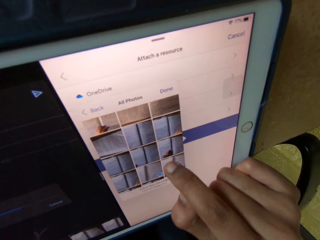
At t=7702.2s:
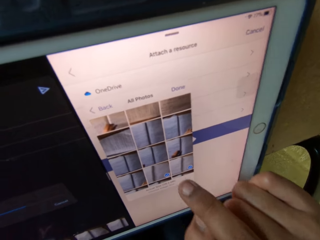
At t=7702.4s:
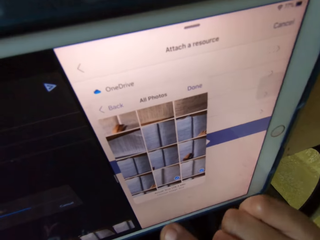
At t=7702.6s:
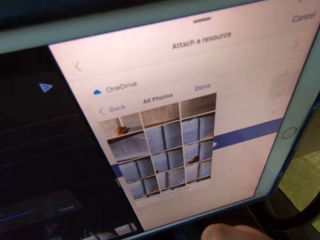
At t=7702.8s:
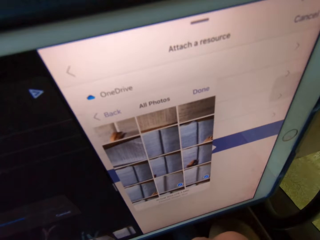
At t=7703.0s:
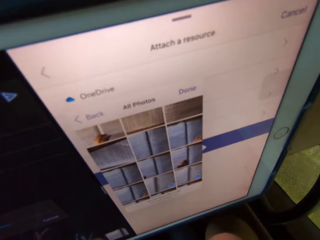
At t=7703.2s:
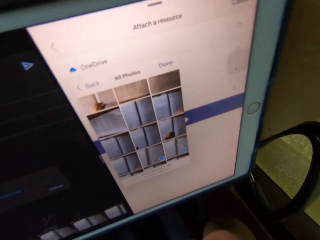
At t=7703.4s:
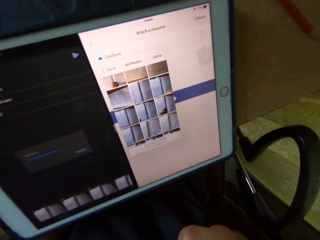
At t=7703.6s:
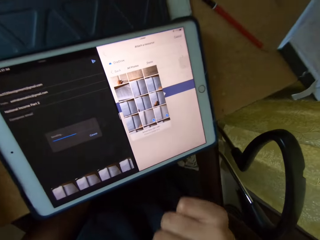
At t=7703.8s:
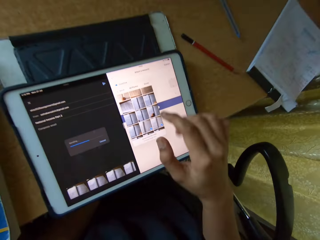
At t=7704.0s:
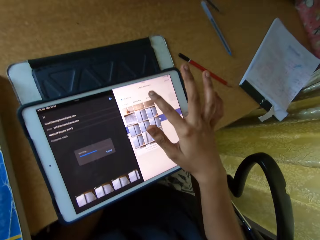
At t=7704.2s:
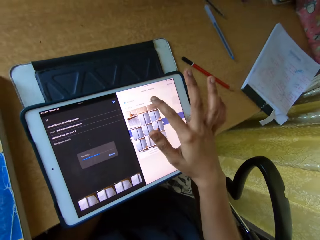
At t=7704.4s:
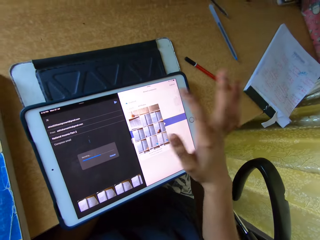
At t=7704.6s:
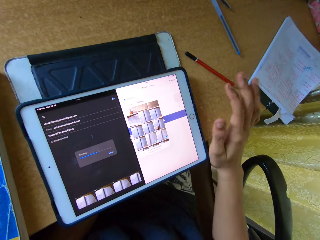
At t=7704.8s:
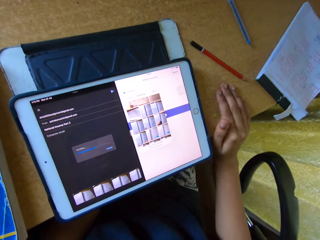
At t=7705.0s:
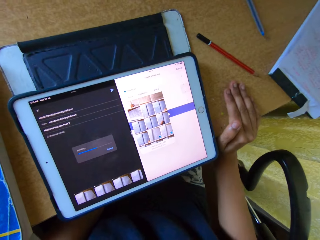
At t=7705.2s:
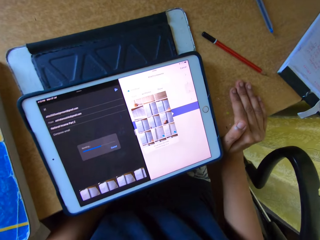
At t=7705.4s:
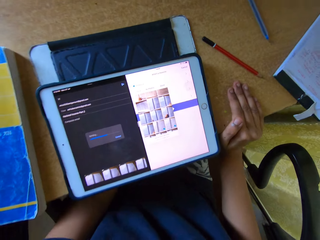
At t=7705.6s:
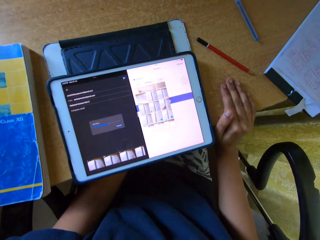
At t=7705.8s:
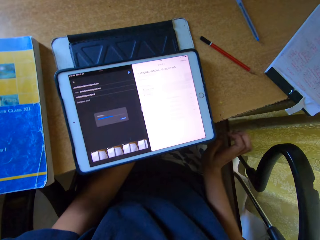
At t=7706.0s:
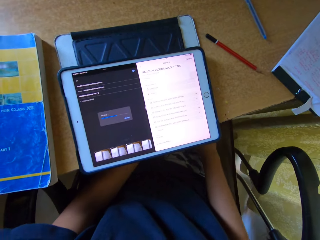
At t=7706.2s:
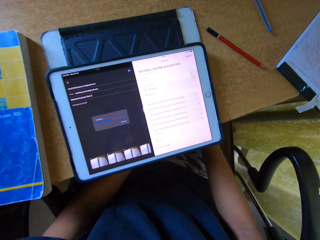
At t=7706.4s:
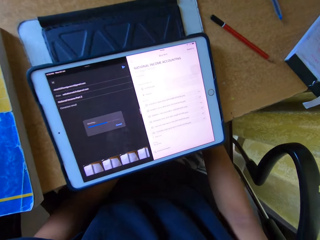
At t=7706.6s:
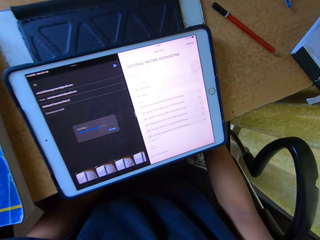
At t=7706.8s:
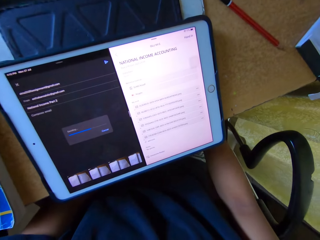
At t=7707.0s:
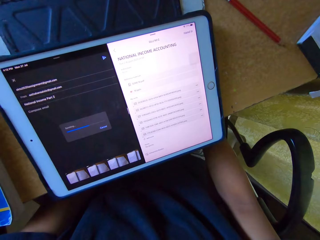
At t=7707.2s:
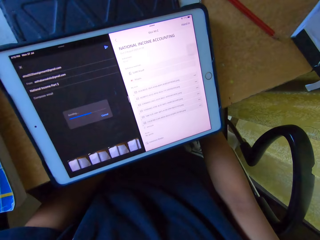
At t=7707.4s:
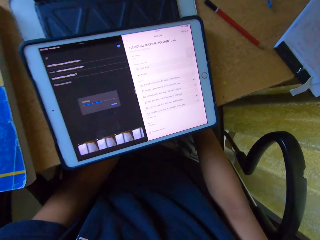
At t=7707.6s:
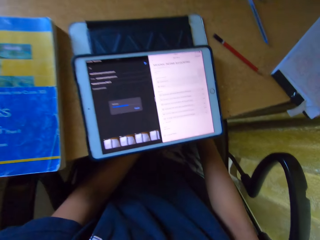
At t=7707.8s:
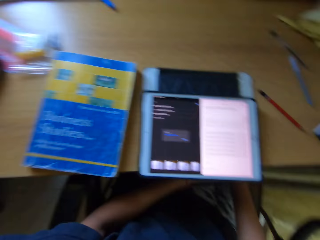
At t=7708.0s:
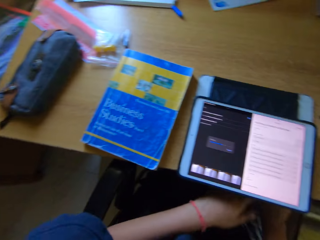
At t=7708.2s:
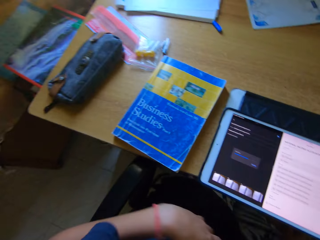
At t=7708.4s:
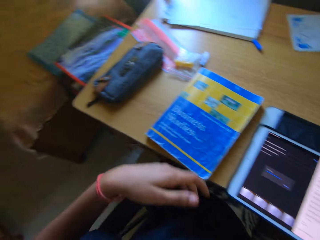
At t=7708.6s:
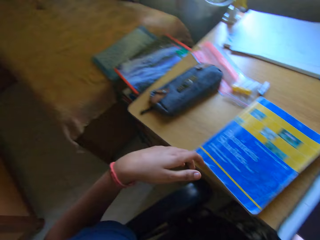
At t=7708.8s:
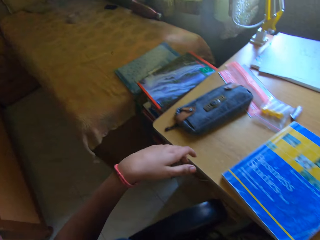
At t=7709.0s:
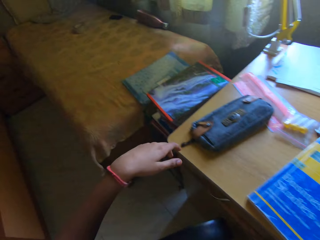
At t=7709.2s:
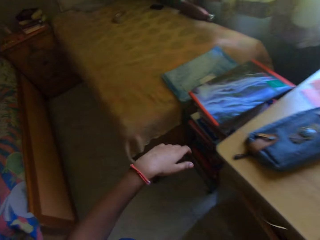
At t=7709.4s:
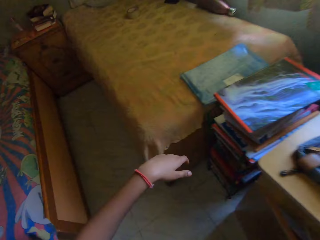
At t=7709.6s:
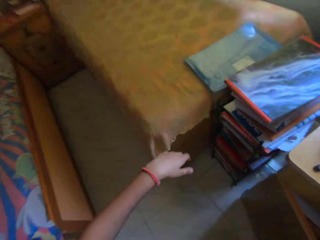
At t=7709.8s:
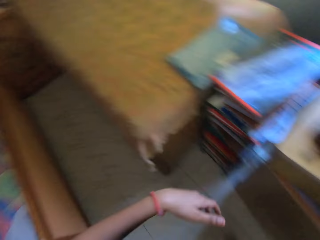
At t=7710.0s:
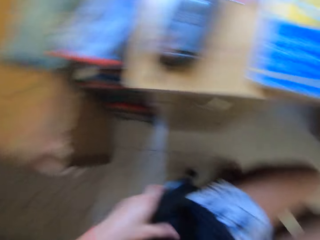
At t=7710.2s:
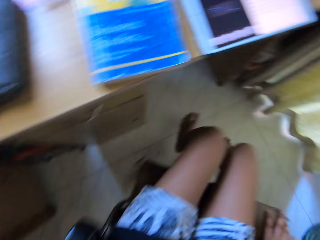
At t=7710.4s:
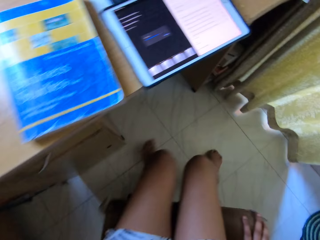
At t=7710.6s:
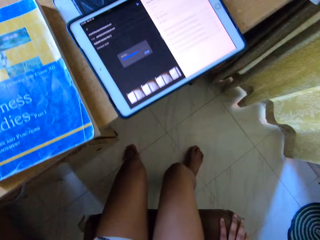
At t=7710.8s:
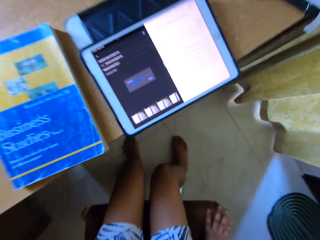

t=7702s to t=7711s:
The camera wearer clicks on the tablet. He holds the table with his right hand. He leans forwards and backwards. He pushes the chair backwards. He moves his left hand.

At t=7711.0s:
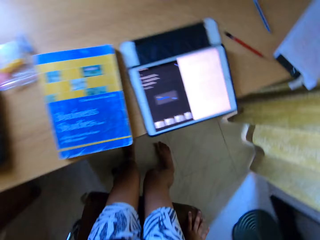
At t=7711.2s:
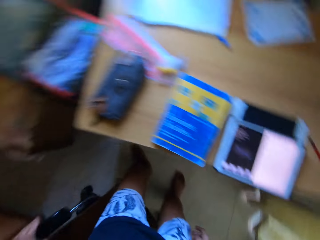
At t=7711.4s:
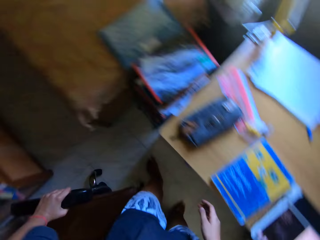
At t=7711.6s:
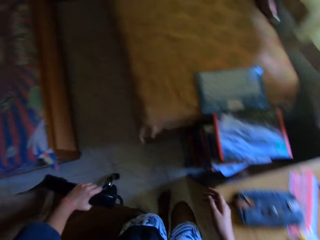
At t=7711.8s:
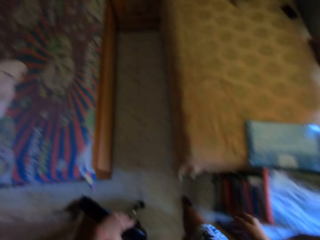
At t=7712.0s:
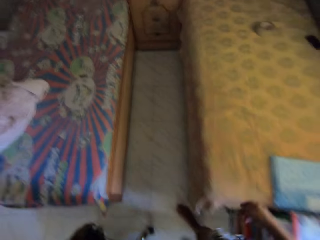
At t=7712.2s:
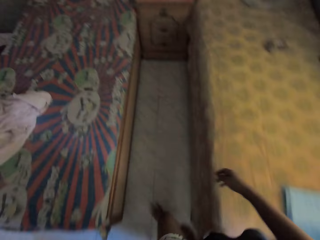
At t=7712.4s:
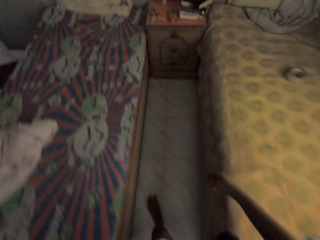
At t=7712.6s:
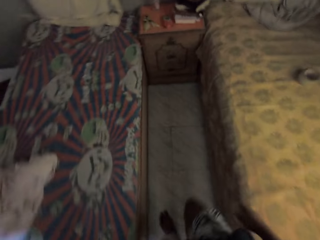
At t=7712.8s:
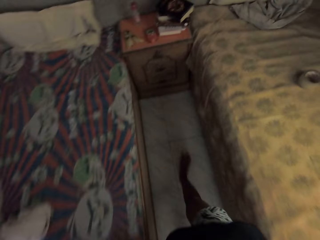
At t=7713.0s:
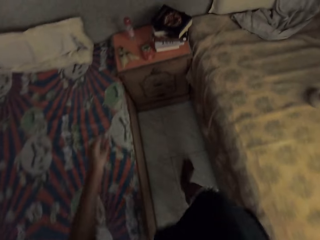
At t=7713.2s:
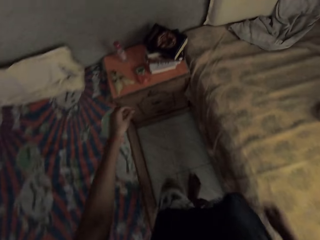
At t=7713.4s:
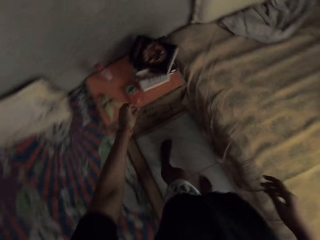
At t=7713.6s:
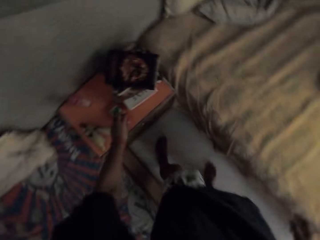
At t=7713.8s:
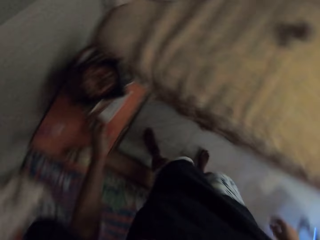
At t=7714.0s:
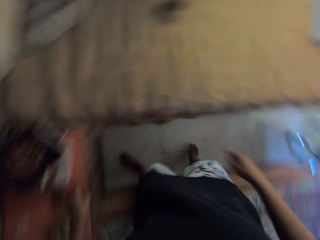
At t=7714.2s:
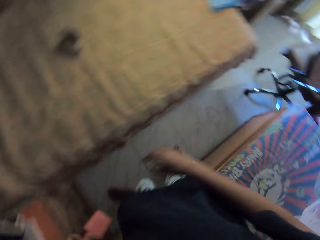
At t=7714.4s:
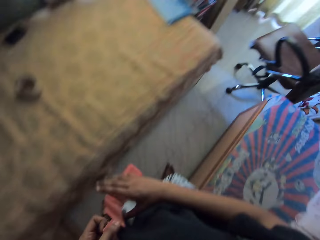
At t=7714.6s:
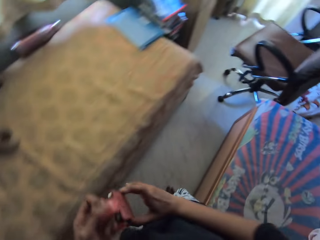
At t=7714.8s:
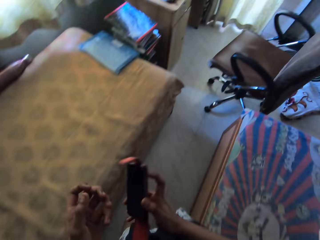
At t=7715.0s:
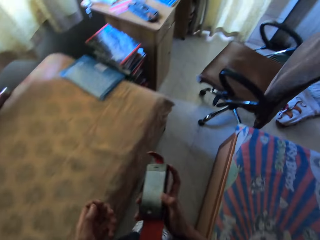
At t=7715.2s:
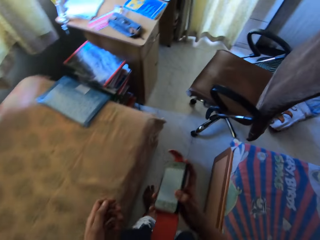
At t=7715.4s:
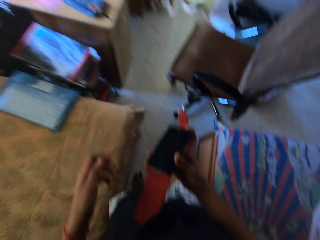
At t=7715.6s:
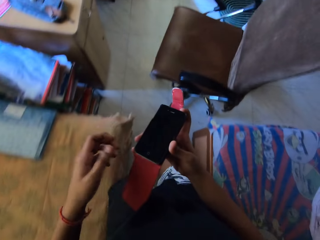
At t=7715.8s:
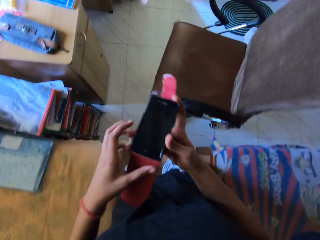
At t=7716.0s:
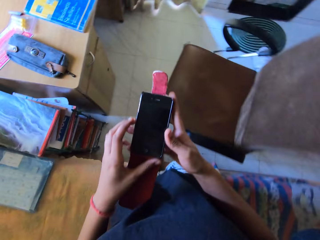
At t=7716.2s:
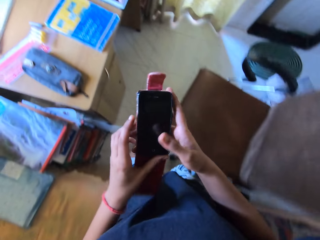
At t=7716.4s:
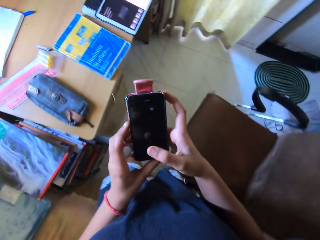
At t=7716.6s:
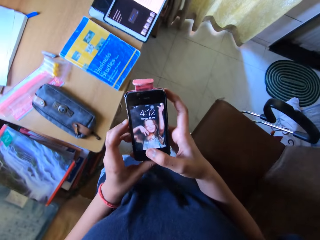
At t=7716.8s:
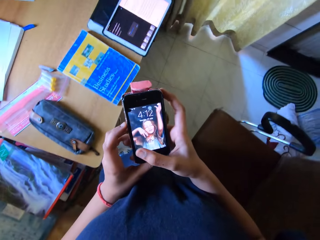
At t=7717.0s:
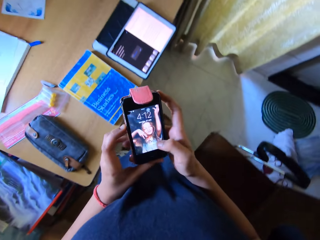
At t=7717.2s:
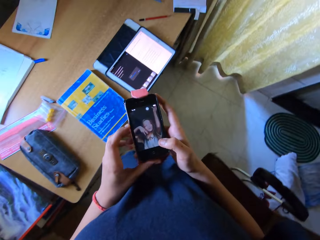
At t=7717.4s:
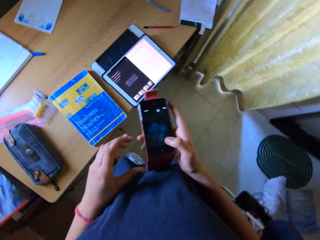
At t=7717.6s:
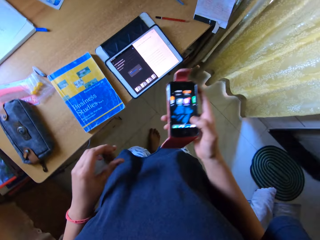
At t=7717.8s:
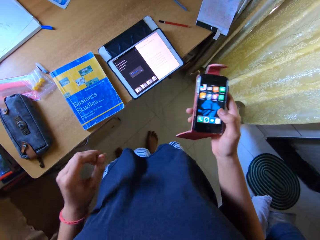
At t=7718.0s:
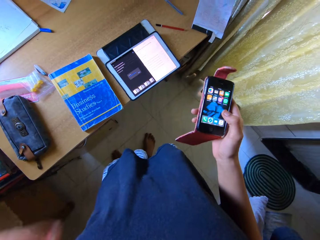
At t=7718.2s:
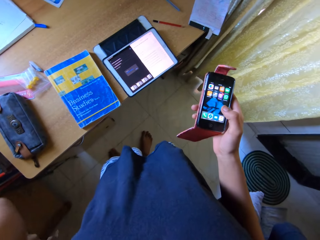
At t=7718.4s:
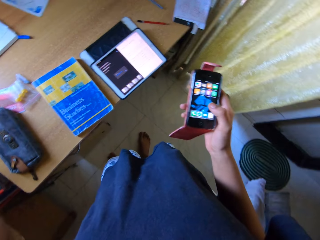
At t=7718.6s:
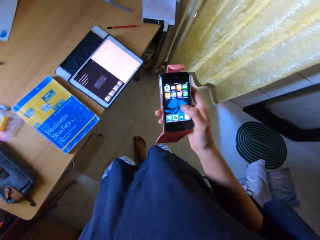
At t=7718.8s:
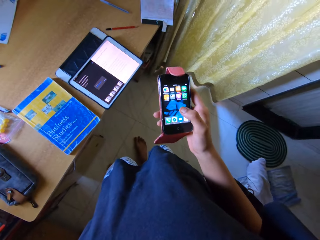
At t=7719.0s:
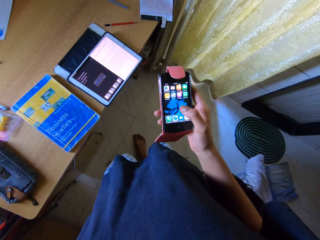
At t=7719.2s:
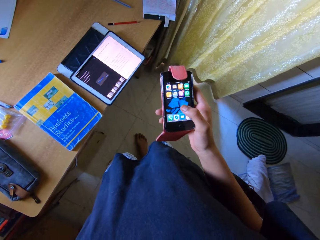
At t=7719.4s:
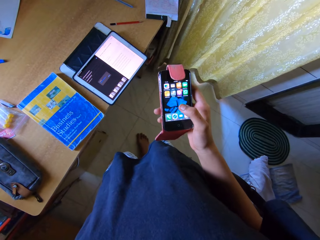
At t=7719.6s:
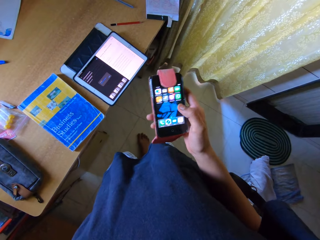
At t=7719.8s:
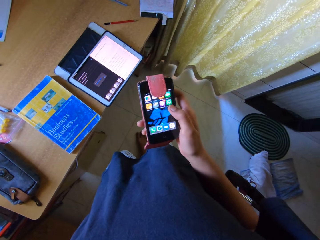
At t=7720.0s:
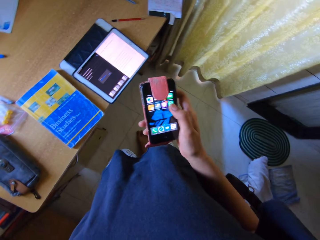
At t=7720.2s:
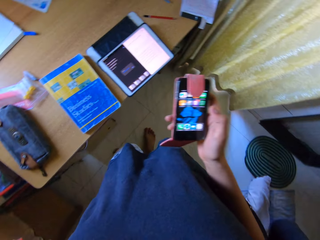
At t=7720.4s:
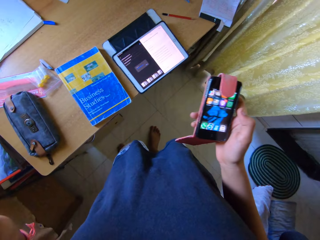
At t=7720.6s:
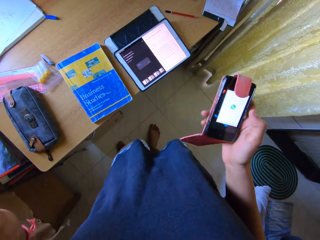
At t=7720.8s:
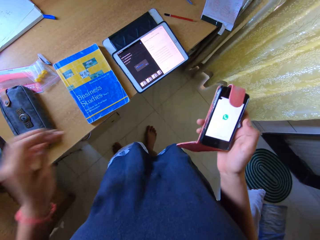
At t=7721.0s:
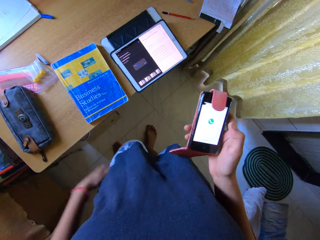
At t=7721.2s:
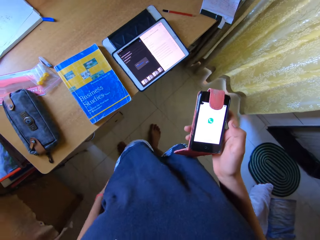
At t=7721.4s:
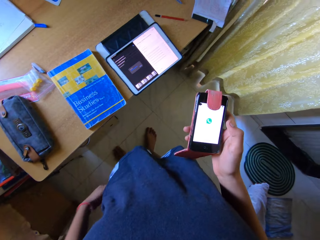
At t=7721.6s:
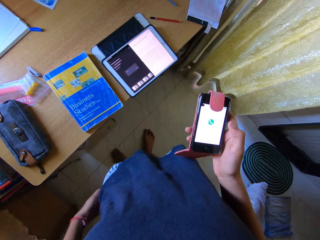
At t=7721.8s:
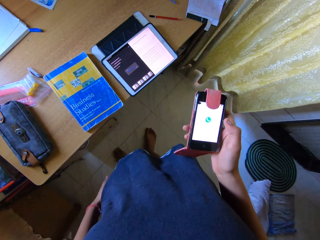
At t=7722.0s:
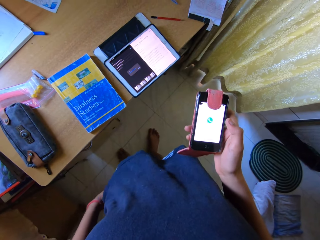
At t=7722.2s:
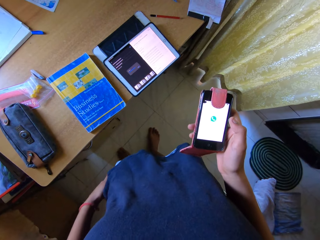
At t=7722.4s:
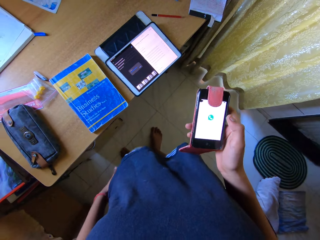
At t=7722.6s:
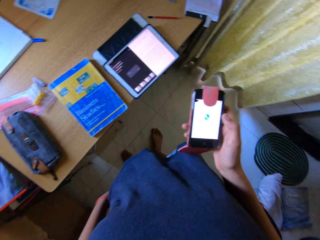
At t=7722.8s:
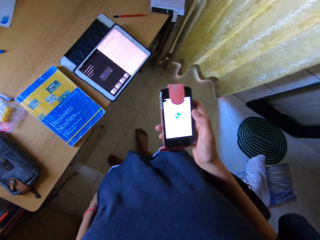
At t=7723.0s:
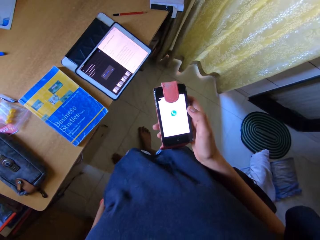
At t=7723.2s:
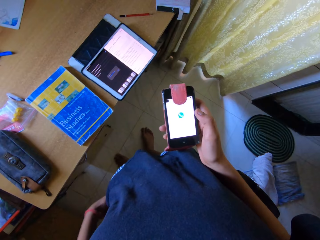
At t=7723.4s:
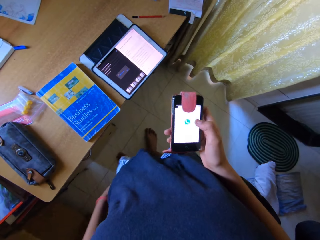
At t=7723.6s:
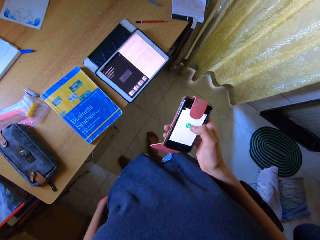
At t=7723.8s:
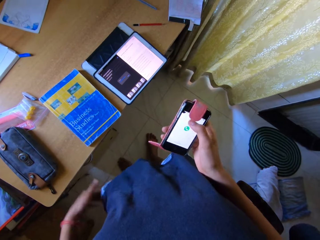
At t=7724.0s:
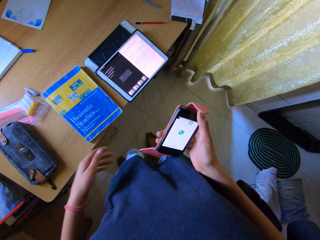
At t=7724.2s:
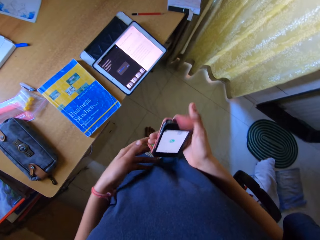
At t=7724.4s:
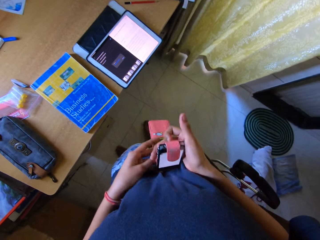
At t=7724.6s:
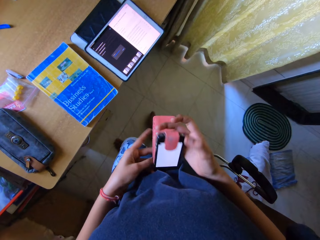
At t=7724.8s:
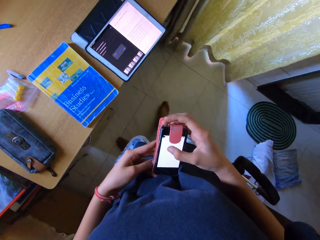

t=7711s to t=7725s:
The camera wearer stands. He walks towards the beds in the room. He picks up a phone on the table. He walks in the room. He operates the phone. He puts the phone on. He lifts his left hand up. He adjusts the camera. He stands. He clicks on an application. He uses his phone. He puts his left hand in the pocket. He scratches the left leg.
